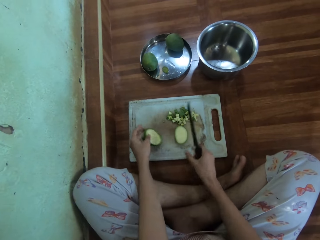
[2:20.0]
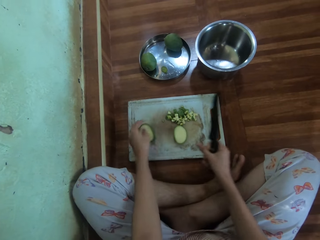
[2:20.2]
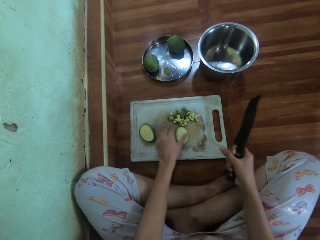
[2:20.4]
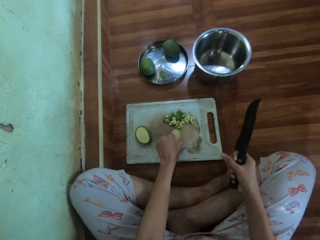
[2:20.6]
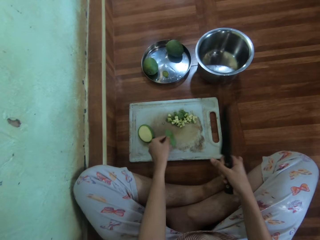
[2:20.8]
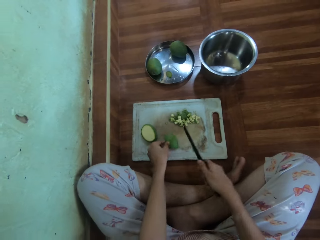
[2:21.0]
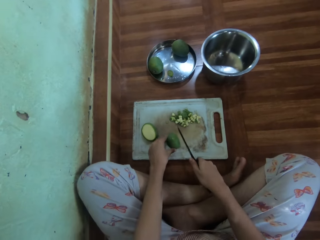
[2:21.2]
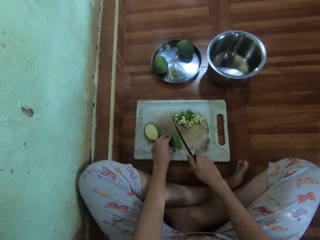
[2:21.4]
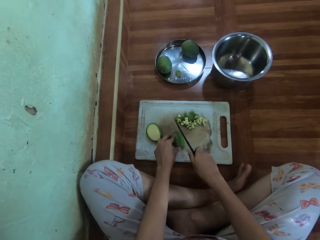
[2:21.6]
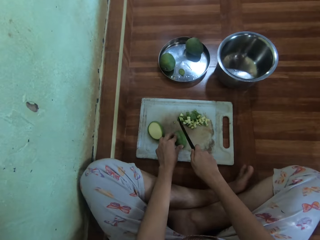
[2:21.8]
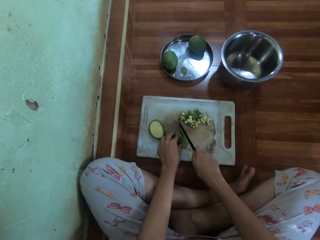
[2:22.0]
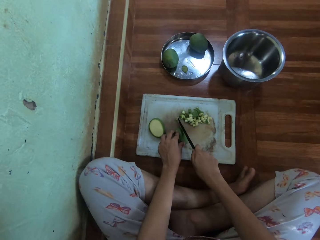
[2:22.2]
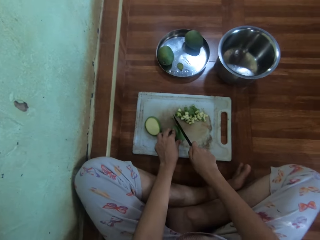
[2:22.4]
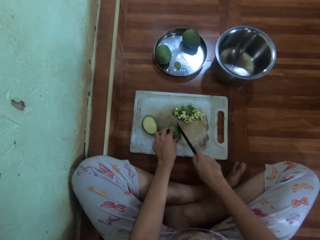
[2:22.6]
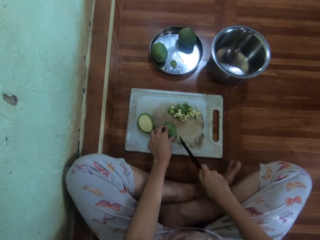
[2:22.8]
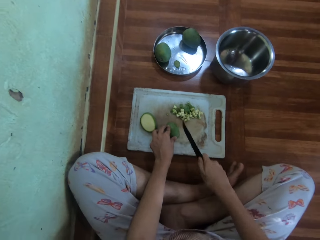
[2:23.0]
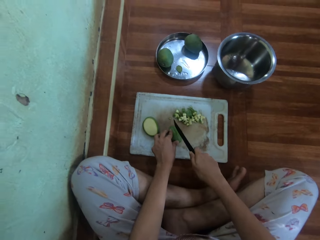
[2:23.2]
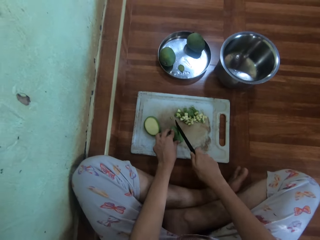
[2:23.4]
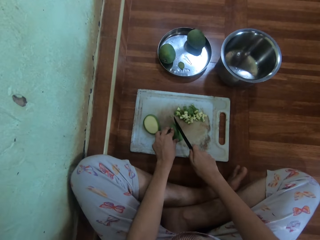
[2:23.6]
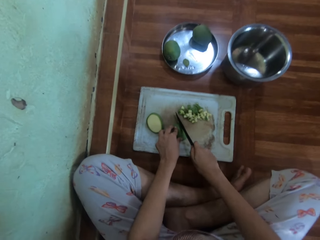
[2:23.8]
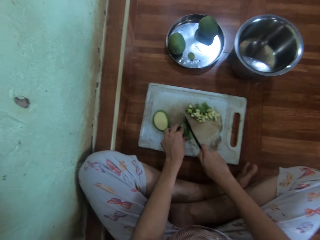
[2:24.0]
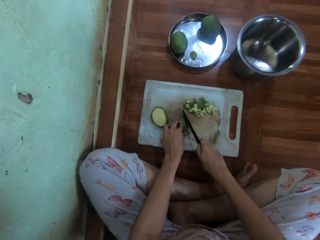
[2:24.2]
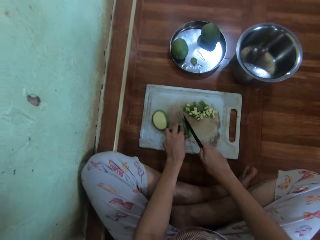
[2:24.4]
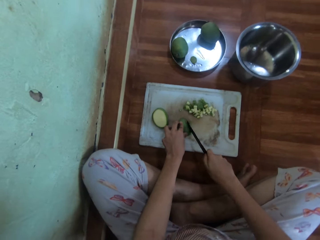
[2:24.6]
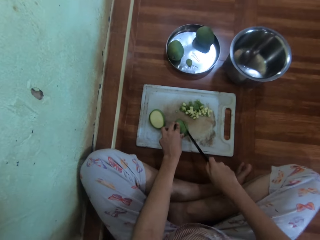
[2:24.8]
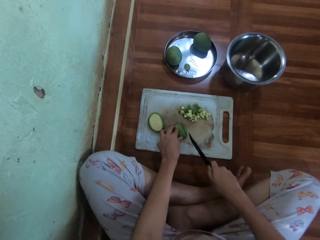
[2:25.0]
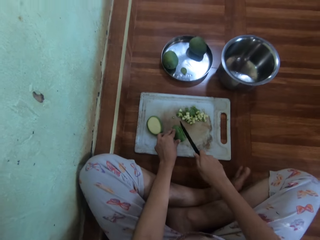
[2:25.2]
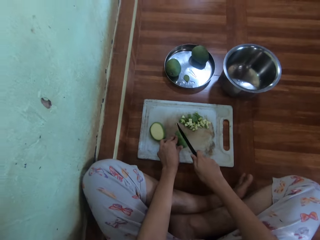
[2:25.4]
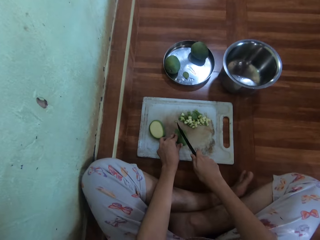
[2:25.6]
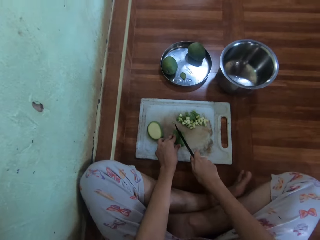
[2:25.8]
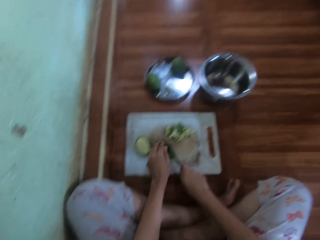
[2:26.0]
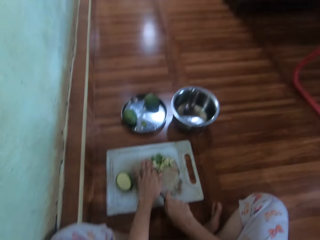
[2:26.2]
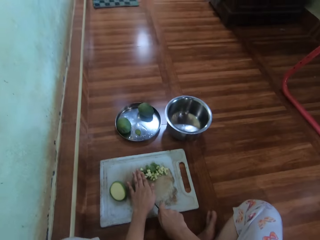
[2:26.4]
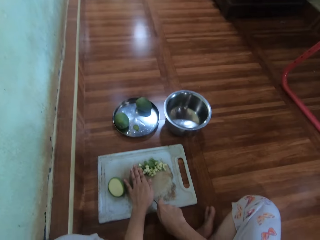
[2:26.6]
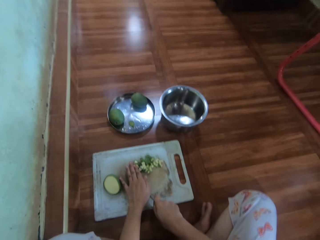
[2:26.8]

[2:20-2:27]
The camera wearer drops the mango on the chopping board. They pick the mango. They chop the mango.

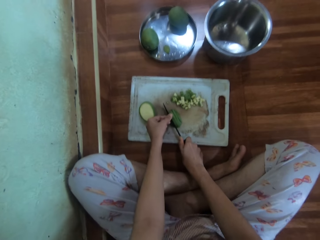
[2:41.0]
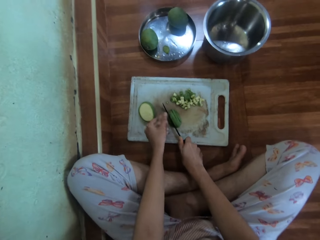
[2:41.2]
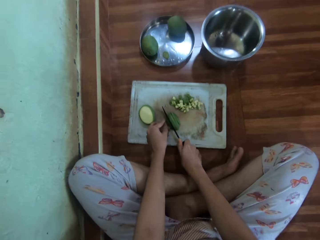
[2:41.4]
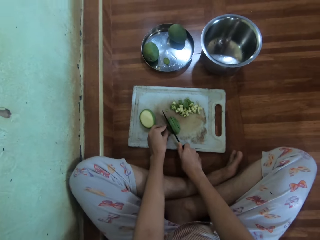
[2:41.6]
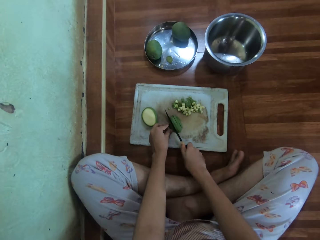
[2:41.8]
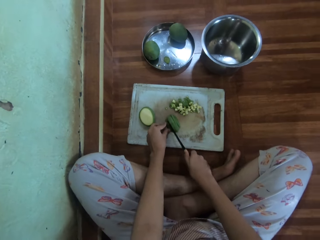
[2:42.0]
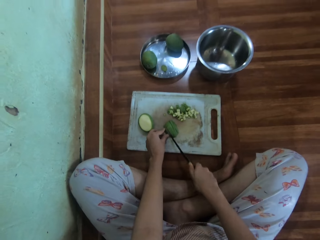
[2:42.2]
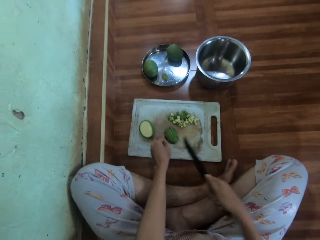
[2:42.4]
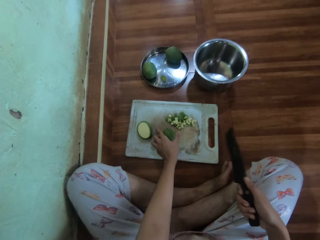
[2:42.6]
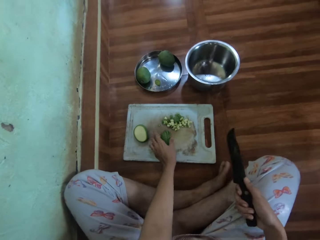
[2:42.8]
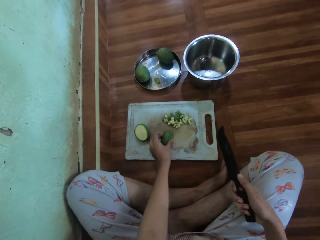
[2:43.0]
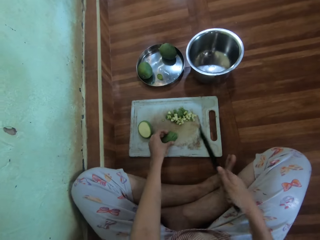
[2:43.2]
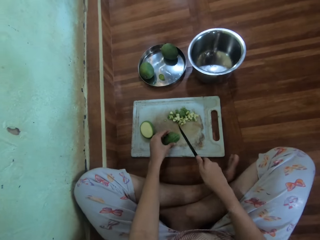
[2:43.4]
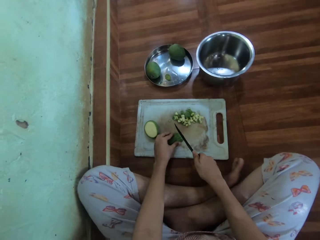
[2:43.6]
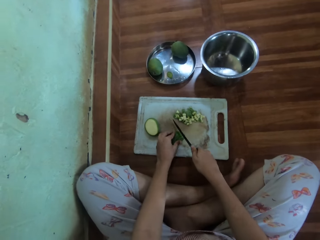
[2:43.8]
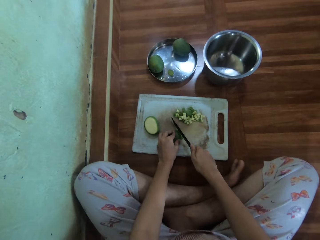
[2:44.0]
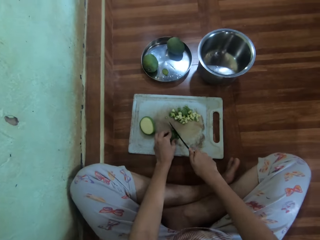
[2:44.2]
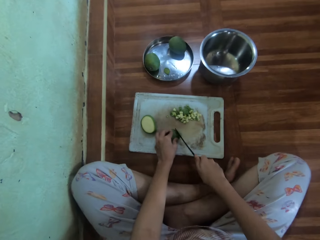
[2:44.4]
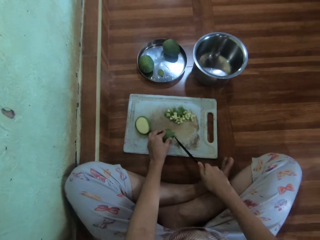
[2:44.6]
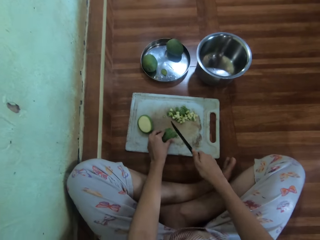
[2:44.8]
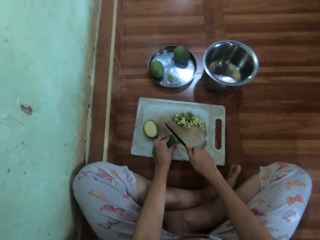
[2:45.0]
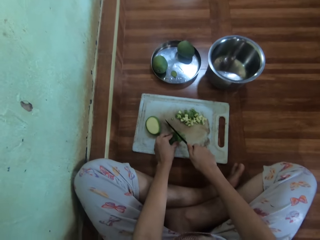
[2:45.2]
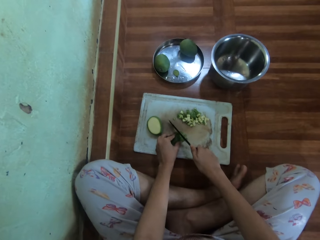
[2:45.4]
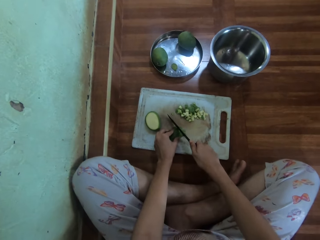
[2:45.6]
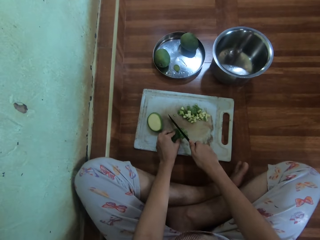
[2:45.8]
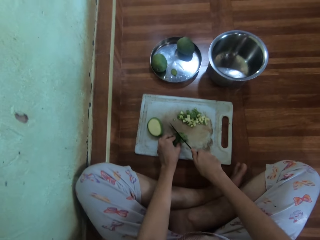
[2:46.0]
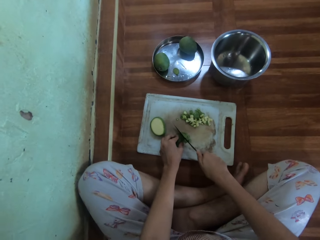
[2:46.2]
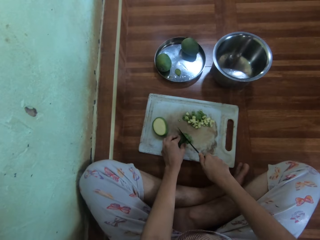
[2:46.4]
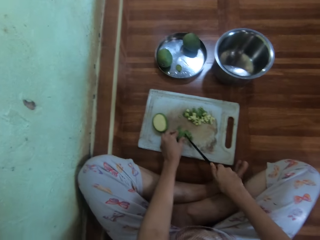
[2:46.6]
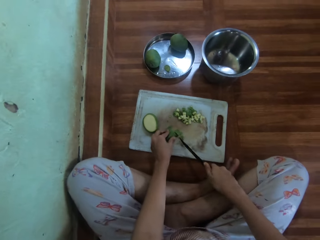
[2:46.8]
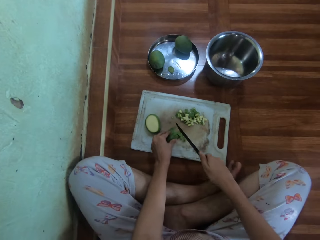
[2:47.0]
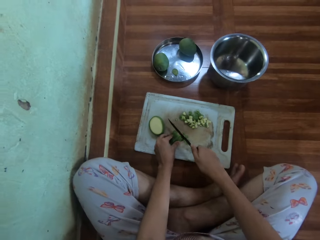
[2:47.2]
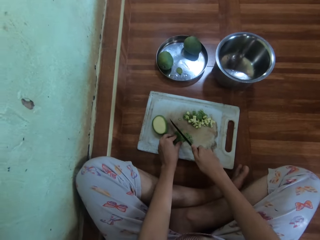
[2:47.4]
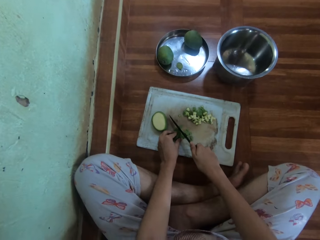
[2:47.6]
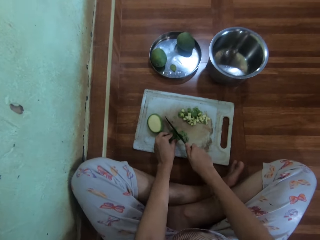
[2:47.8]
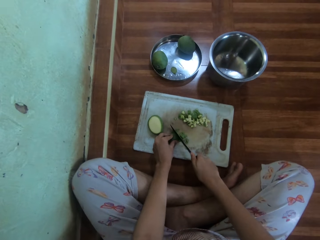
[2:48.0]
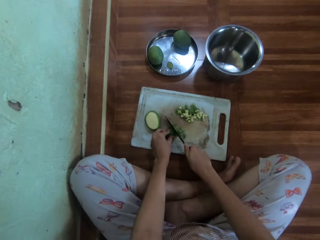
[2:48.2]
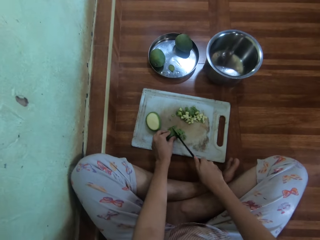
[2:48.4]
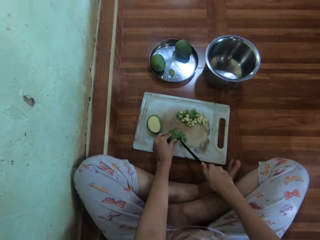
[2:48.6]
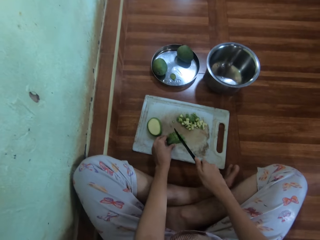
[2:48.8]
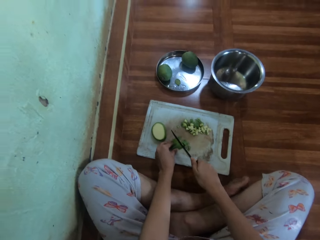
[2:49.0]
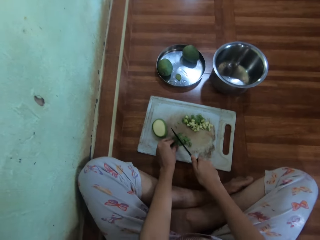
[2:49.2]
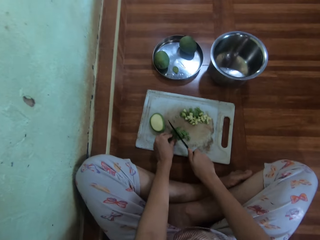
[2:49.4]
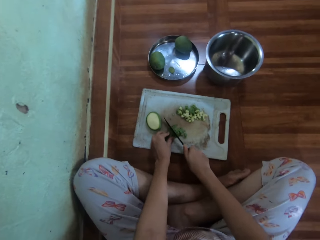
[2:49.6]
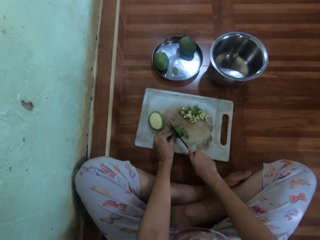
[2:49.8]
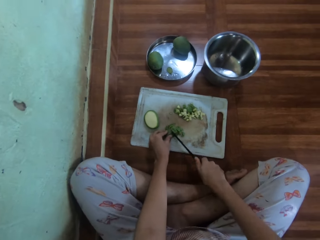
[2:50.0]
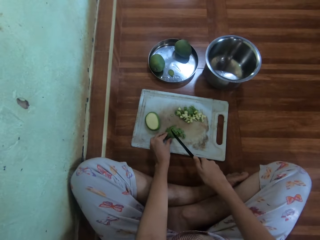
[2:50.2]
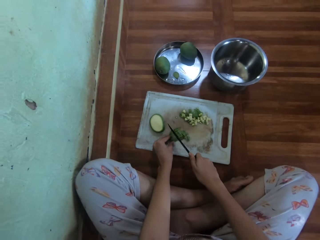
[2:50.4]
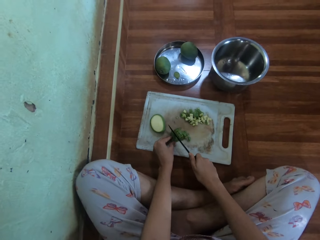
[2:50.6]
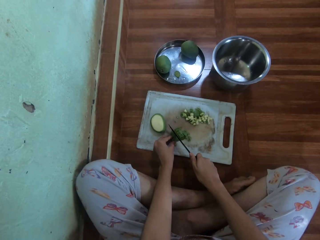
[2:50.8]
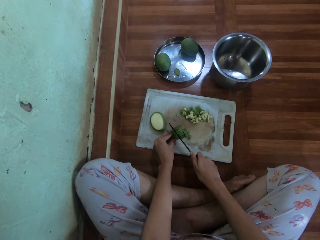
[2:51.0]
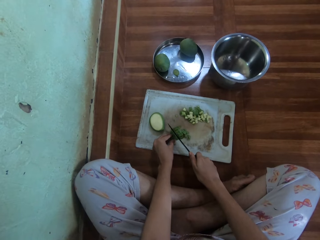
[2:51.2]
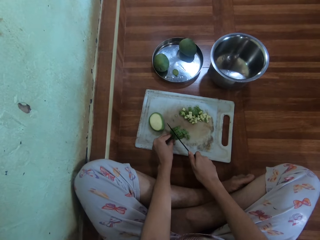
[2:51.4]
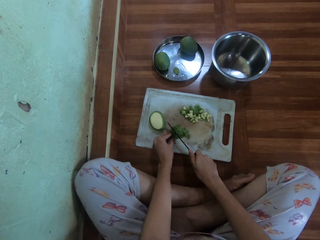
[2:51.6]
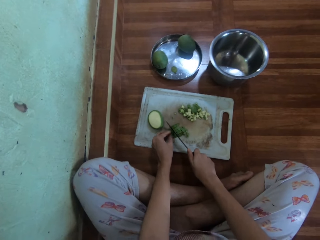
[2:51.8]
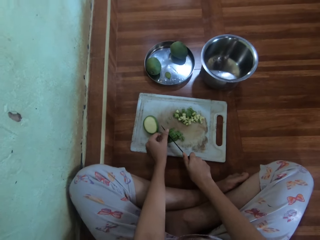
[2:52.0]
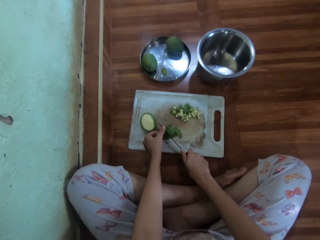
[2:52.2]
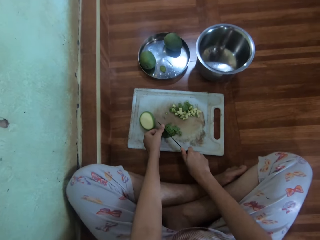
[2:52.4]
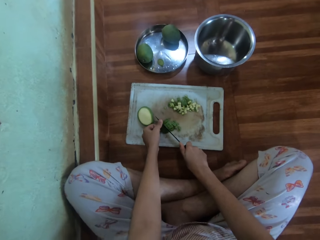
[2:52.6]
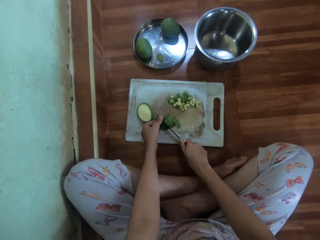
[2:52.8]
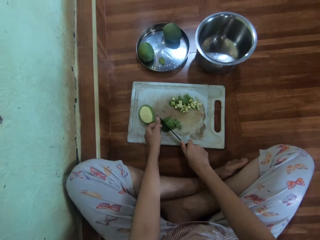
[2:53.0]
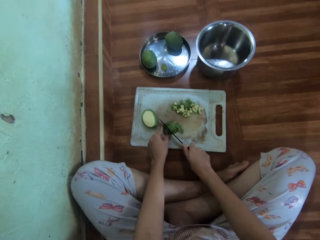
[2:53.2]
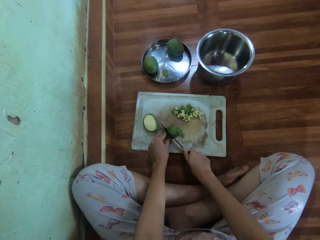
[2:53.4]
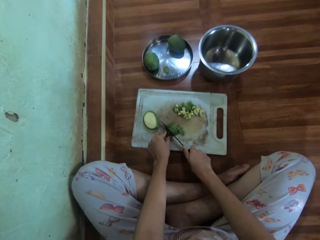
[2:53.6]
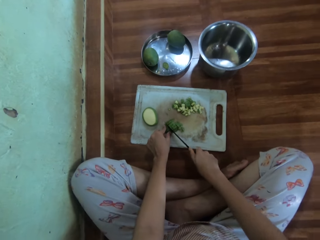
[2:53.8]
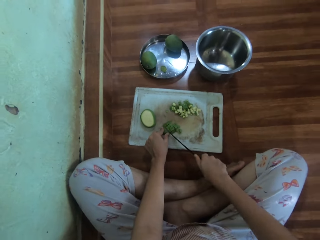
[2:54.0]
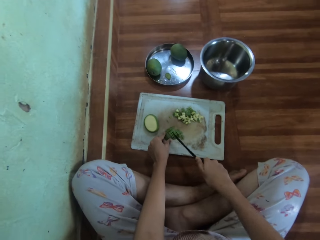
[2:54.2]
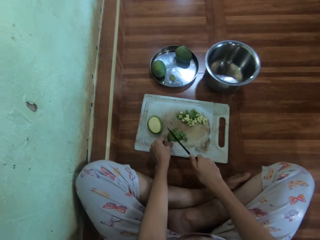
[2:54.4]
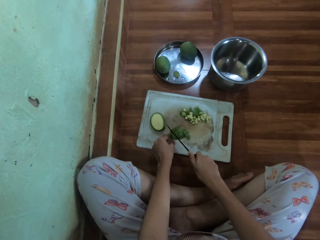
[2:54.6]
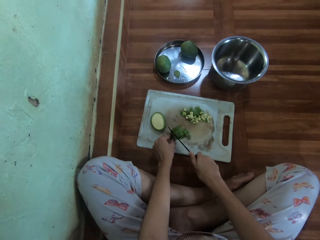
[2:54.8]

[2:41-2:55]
The camera wearer rotates the mango. They chop the mango.
